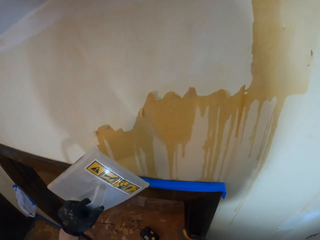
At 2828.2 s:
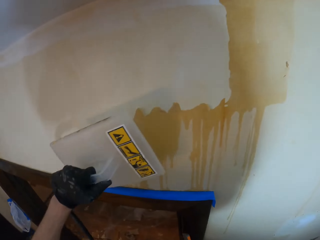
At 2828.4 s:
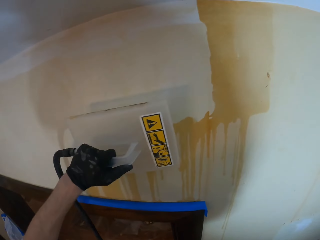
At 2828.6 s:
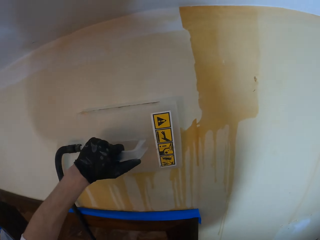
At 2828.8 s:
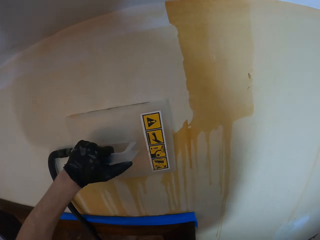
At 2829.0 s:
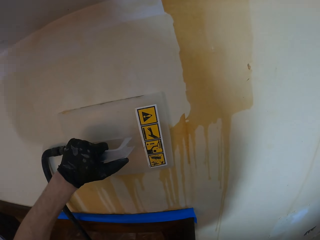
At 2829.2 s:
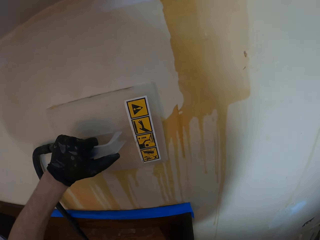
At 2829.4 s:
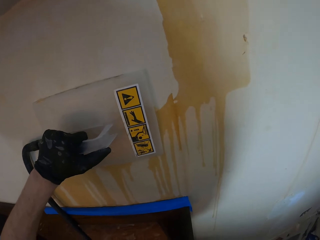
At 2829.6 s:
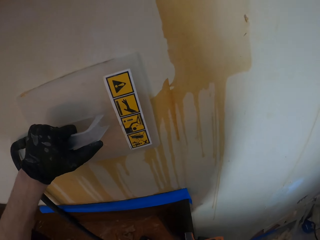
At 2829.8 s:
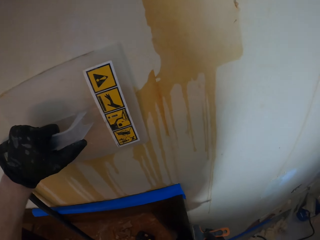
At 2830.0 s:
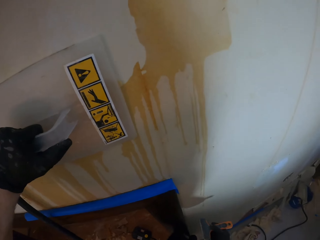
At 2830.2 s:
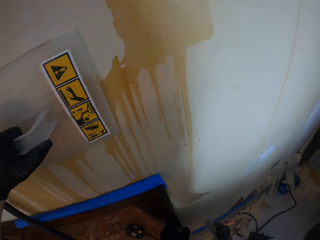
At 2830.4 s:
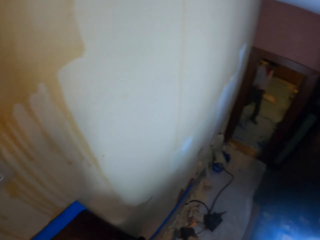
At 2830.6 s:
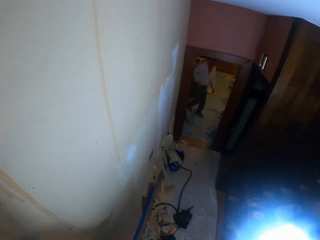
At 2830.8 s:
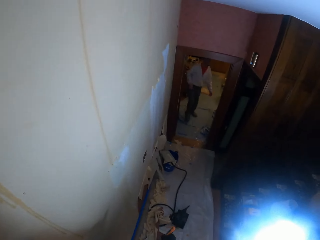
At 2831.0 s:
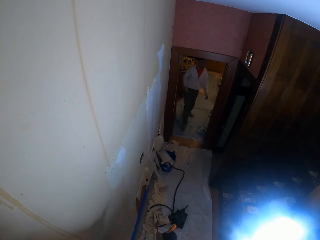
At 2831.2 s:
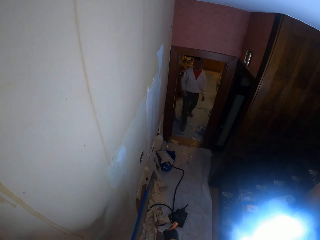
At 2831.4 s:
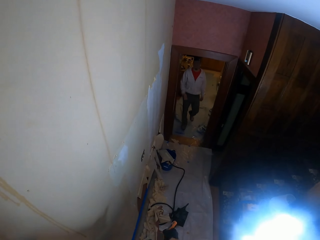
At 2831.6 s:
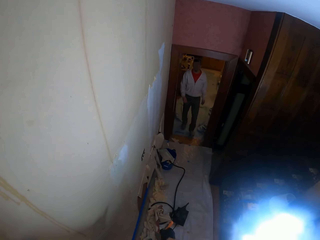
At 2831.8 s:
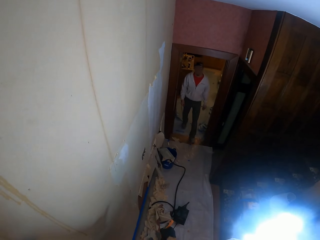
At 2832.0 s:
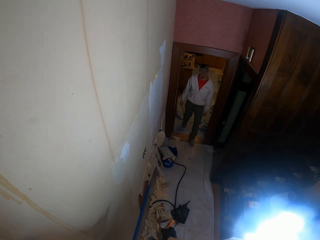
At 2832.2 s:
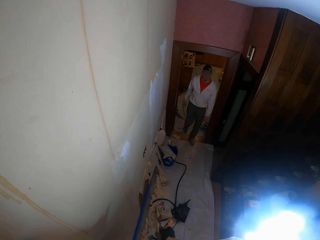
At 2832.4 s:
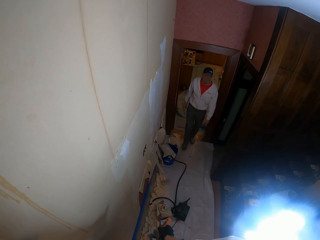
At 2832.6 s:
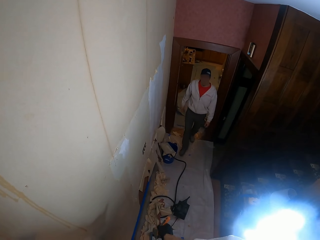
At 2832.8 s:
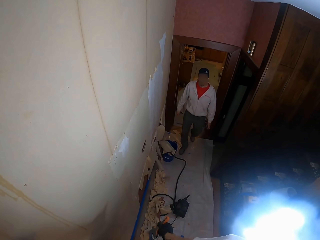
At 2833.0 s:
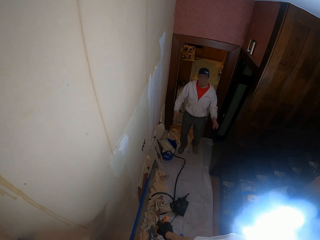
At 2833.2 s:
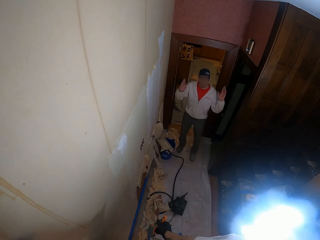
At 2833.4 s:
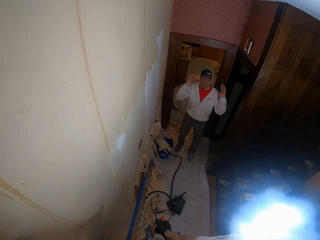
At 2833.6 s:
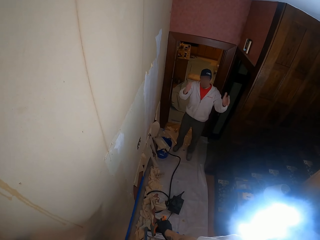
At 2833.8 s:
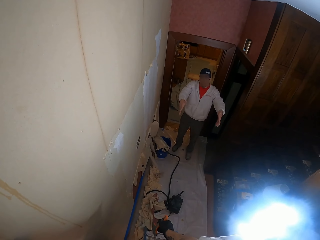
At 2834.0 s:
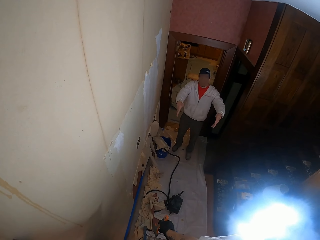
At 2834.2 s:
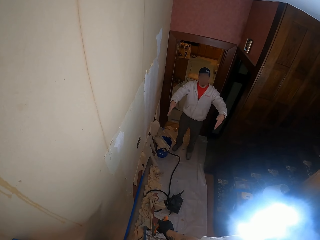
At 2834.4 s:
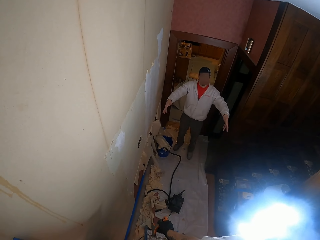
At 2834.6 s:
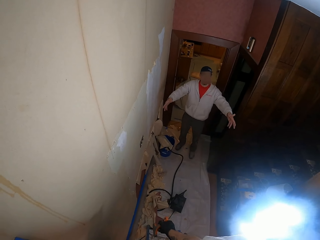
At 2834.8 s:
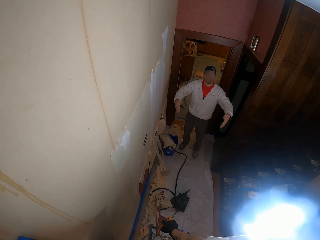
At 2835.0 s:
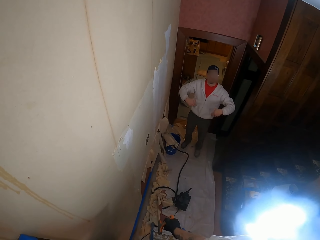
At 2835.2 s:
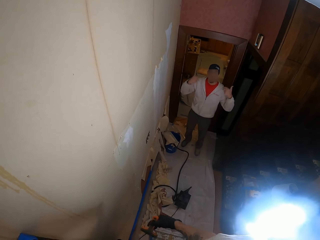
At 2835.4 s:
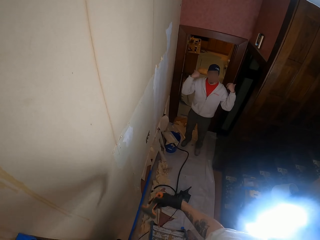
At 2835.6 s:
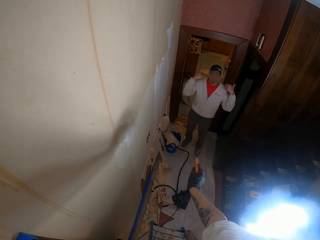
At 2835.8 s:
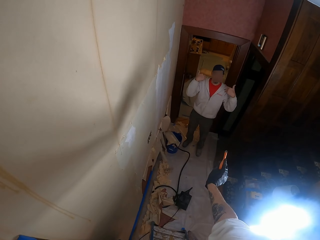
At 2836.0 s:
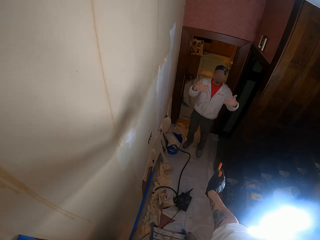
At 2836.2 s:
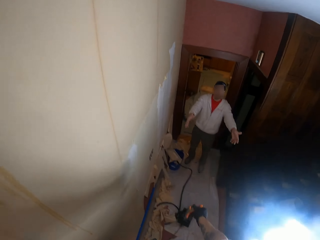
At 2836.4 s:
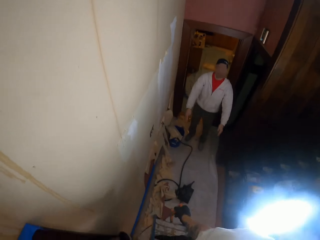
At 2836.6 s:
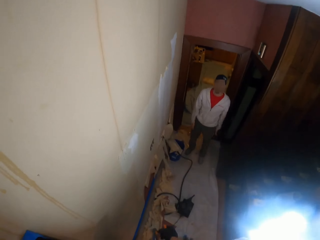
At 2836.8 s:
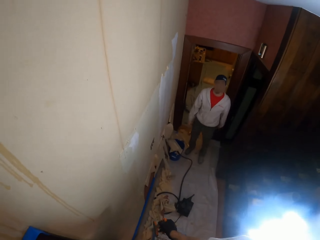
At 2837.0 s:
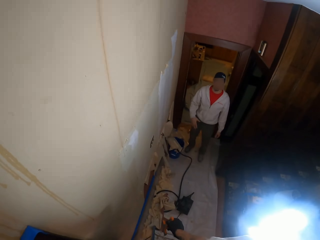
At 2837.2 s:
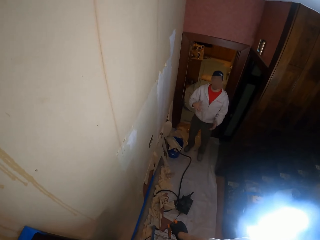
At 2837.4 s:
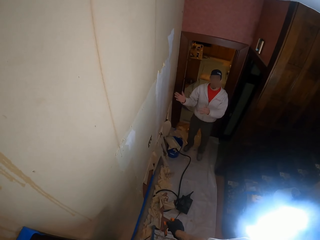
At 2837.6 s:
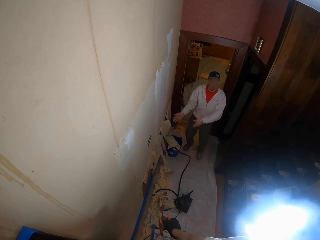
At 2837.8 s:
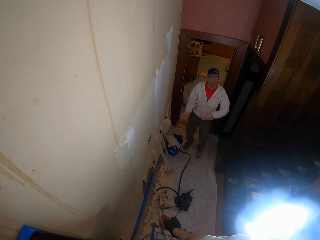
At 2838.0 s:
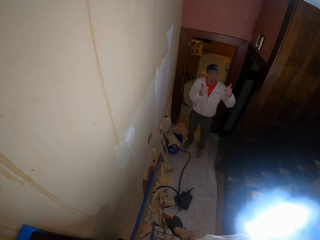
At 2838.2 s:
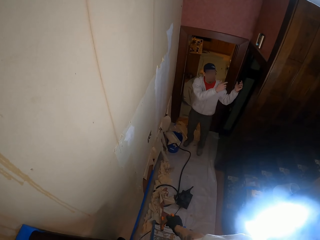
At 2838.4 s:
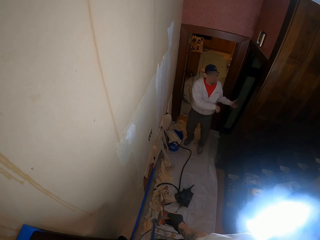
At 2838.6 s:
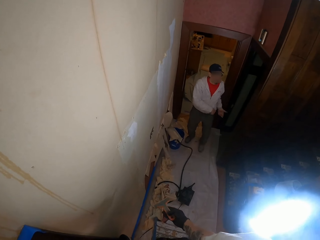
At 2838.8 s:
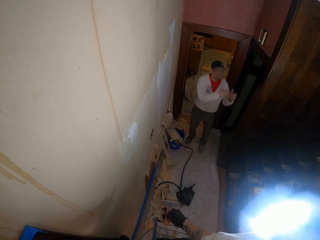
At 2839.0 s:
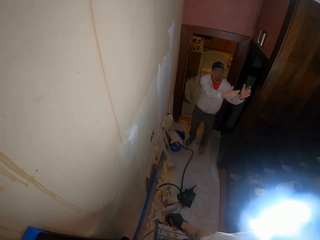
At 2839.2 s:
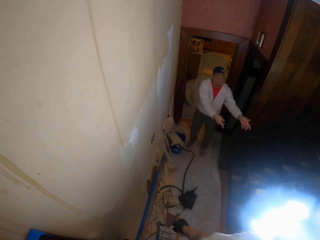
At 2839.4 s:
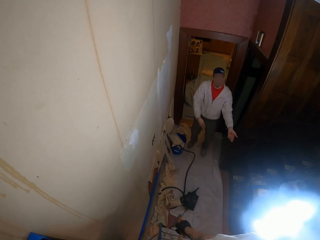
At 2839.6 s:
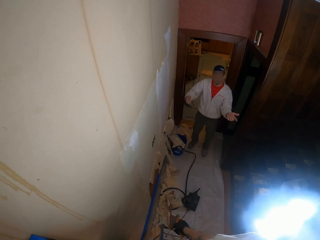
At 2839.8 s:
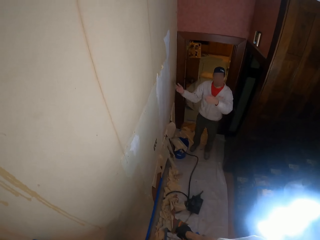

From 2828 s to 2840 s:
The camera wearer places the trowel on the wall. They hold the trowel on the wall. They turn left. They look around the house. They stare at a person. The person walks around the house. The person converses with the camera wearer. The person moves his hands. The camera wearer converses with the person. The person converses with the camera wearer.

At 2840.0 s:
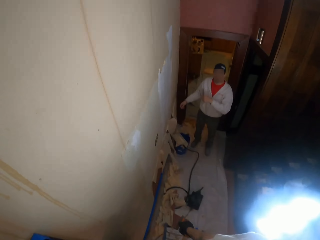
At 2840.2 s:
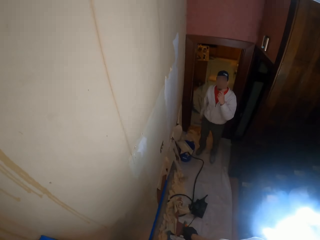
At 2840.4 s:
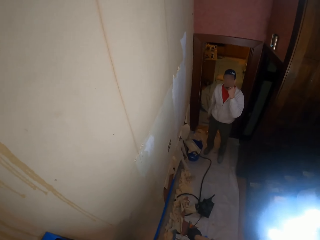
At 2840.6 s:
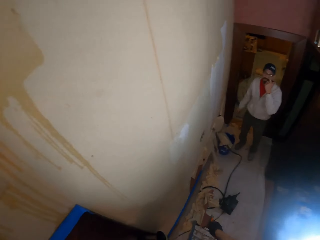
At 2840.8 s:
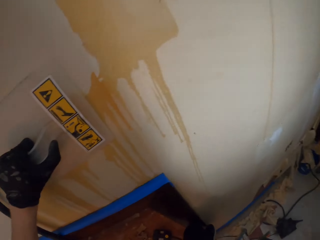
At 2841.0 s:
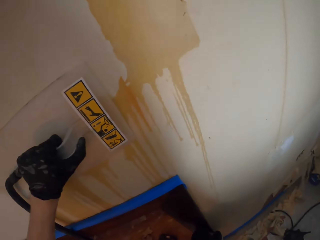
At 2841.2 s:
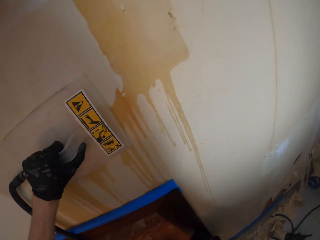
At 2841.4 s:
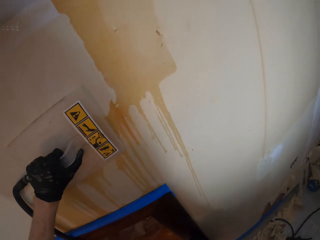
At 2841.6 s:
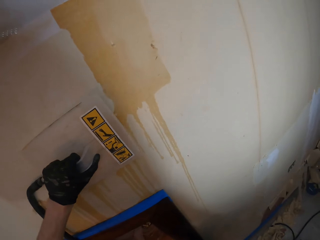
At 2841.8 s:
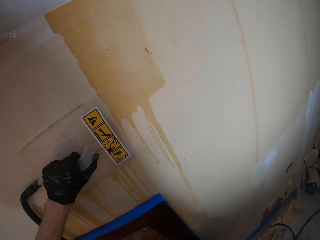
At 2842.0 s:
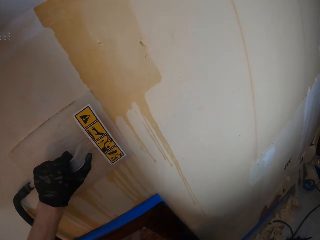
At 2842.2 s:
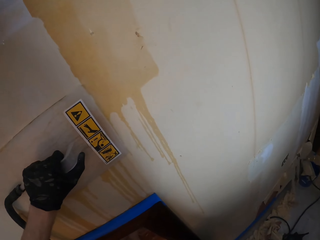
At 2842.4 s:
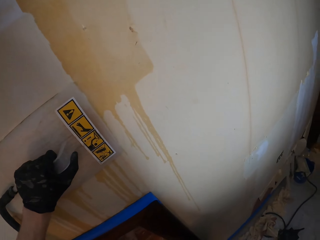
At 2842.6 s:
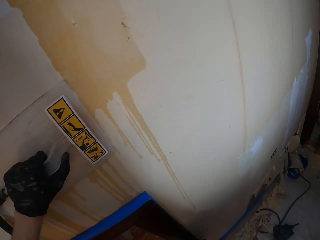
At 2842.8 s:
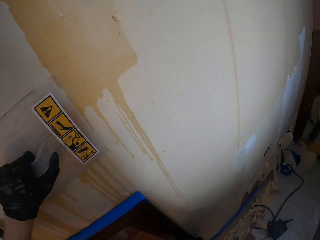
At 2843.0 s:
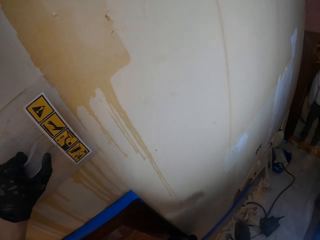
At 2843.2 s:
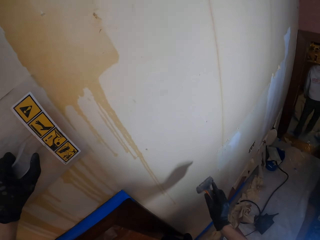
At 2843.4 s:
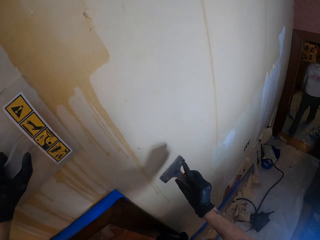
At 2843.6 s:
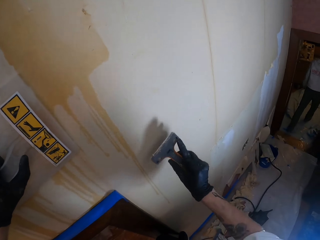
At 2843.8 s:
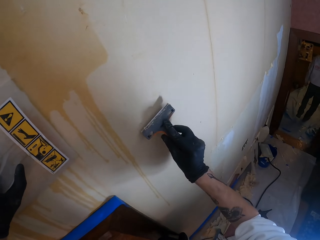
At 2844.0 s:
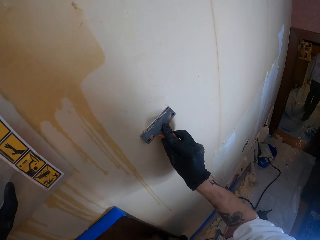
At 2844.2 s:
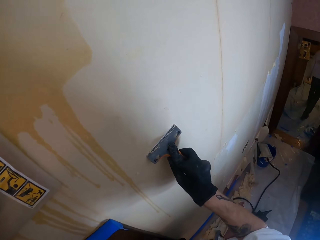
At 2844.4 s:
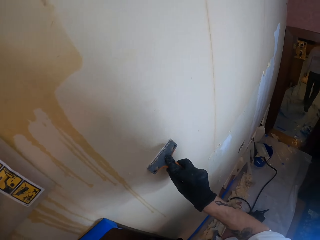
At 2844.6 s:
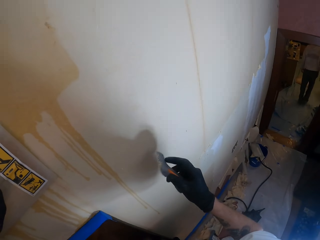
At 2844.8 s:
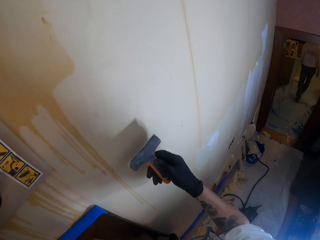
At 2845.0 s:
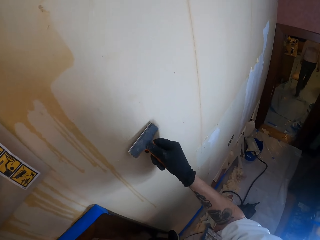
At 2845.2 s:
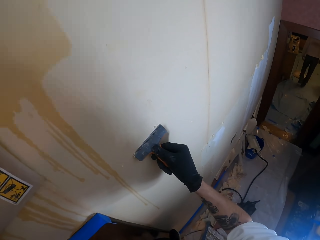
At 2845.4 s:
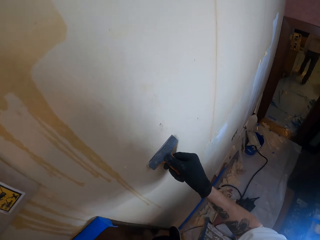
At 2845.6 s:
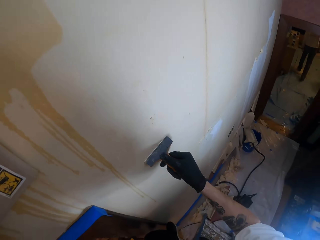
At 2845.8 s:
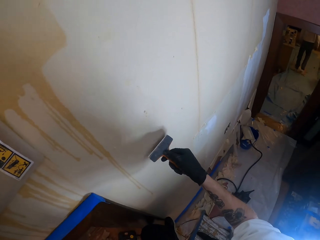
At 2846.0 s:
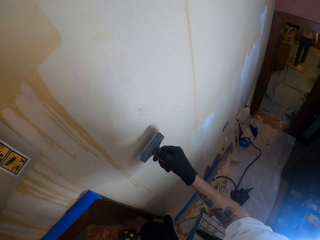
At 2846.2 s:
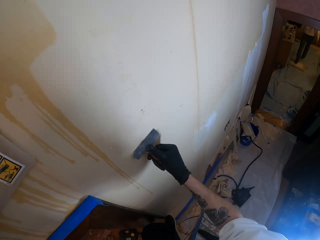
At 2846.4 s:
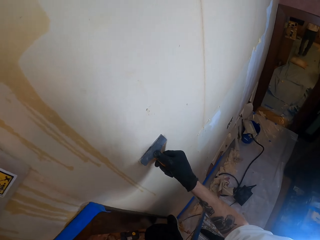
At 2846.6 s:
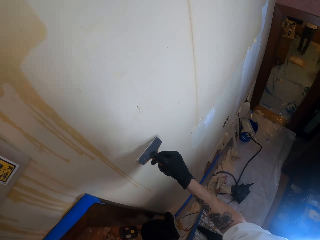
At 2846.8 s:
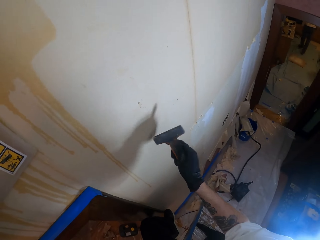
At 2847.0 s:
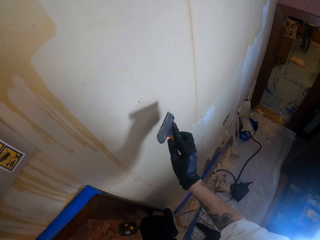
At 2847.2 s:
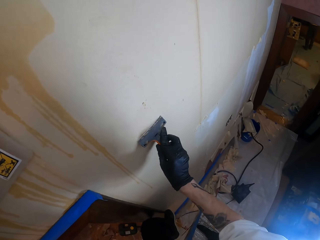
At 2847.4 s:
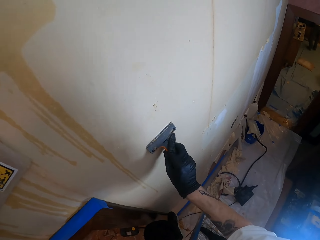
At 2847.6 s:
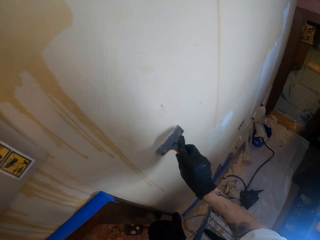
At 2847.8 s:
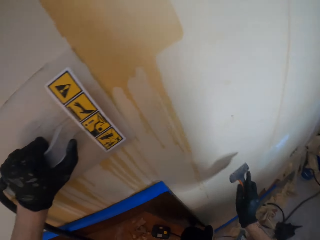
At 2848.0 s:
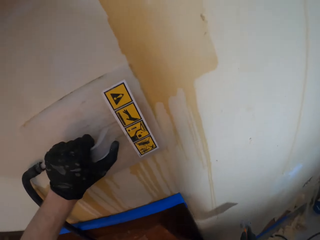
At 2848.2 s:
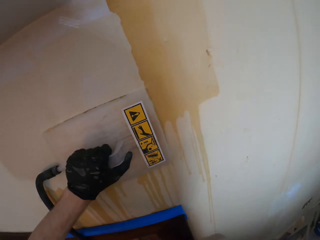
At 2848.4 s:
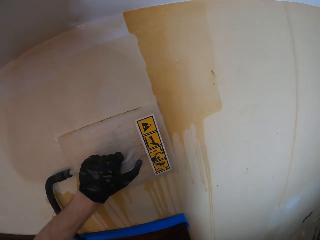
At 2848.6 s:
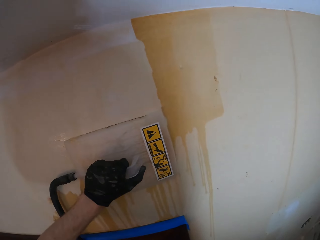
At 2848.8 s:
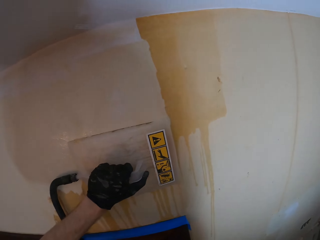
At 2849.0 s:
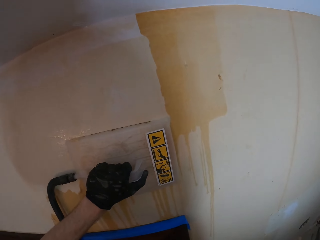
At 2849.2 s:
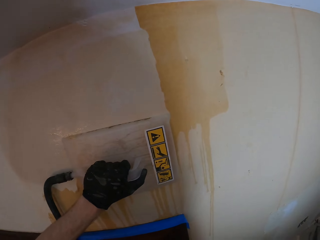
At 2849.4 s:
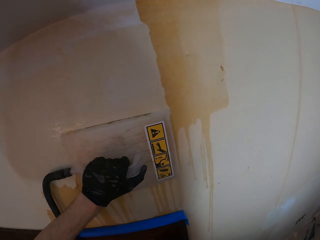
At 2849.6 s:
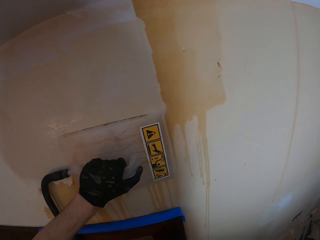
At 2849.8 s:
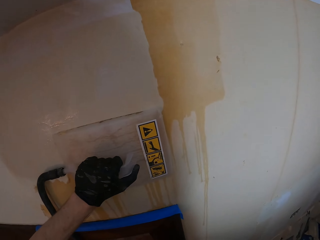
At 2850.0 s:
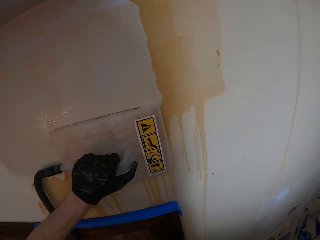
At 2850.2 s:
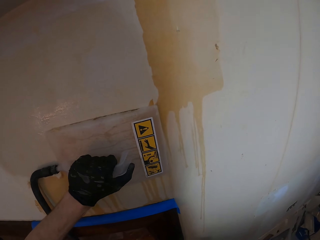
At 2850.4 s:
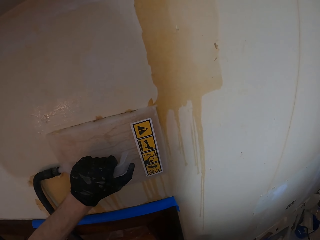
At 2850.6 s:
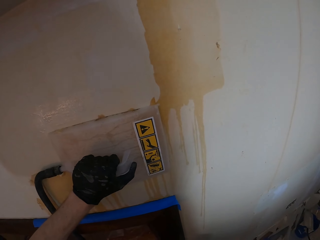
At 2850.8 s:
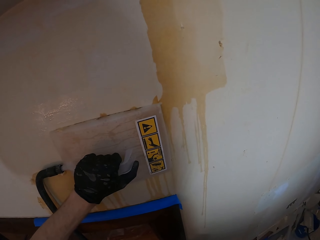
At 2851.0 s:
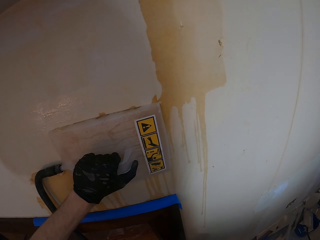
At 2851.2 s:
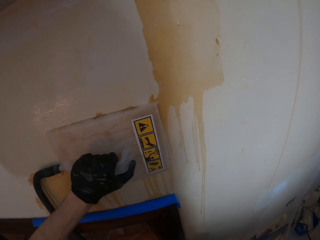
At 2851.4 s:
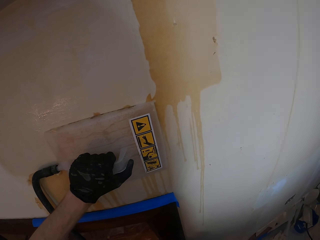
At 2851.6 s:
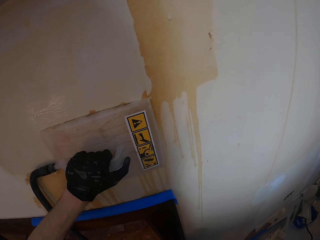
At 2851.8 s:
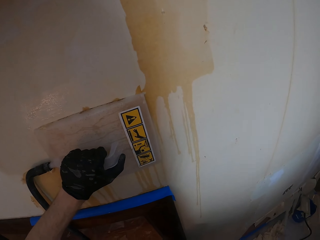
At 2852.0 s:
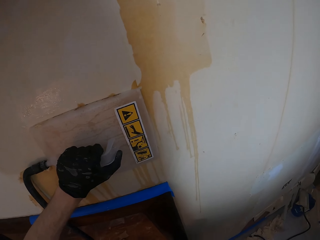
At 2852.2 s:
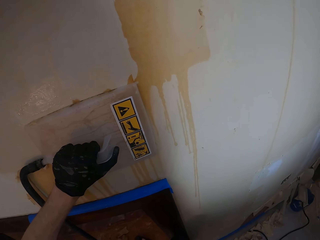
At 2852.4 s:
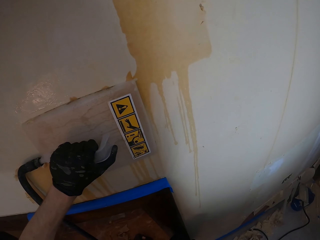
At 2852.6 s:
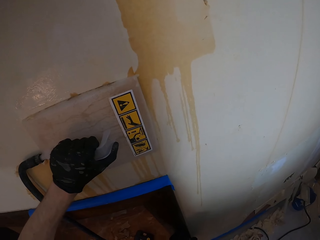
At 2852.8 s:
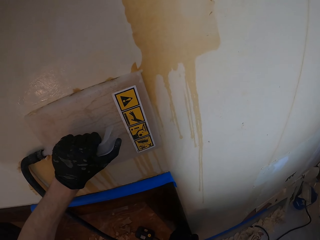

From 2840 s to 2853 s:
The camera wearer turns forward. They look around the house. They move the trowel on the wall. They wipe the paint scraper on the wall. They look around the wall. They move the trowel on the wall.
